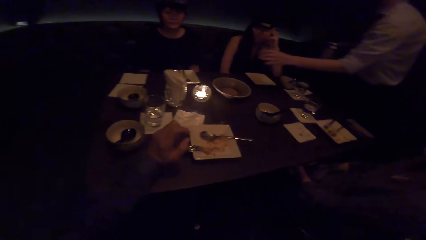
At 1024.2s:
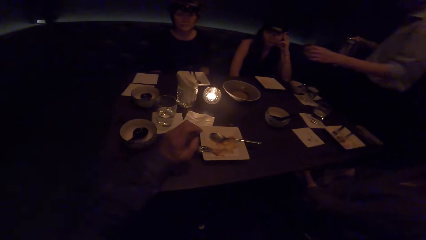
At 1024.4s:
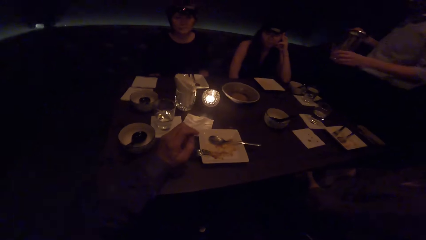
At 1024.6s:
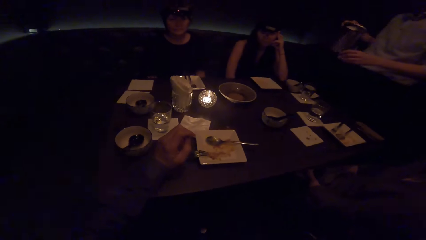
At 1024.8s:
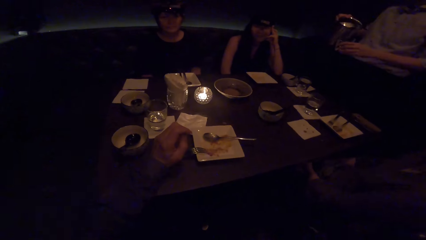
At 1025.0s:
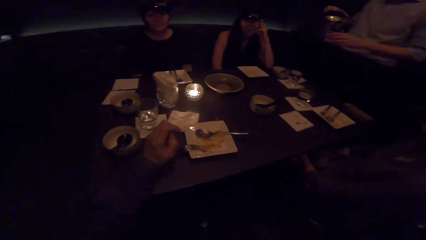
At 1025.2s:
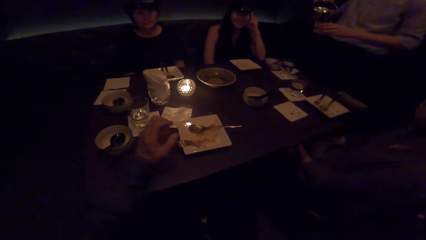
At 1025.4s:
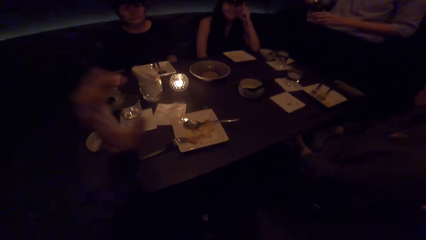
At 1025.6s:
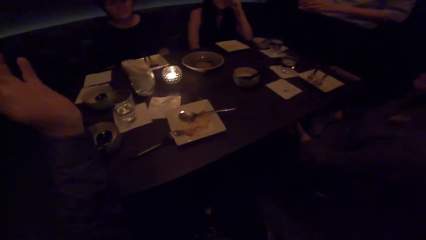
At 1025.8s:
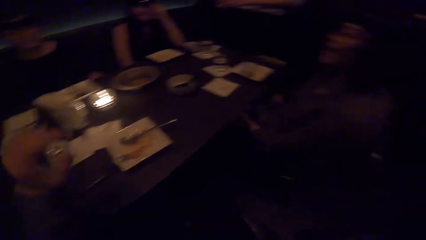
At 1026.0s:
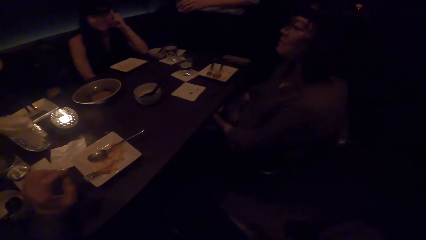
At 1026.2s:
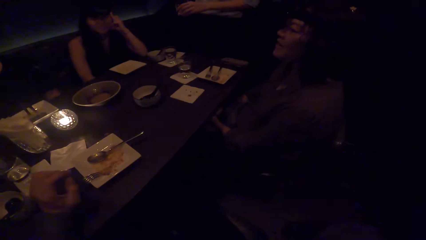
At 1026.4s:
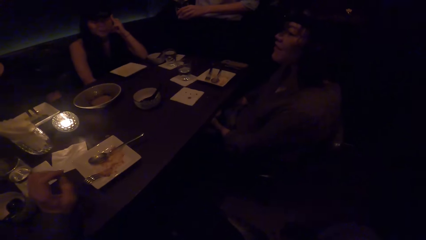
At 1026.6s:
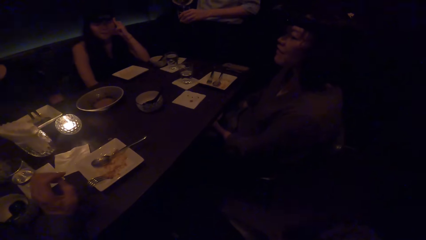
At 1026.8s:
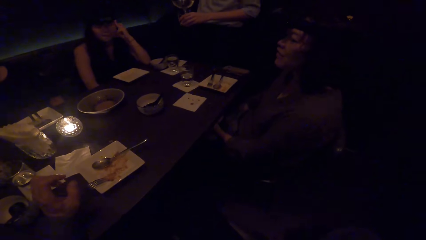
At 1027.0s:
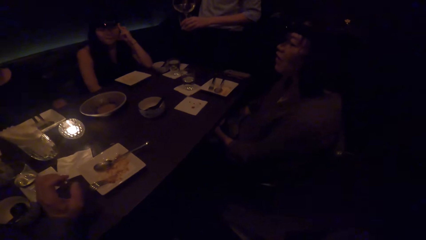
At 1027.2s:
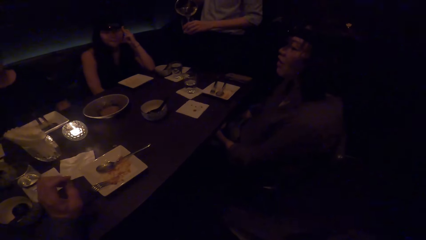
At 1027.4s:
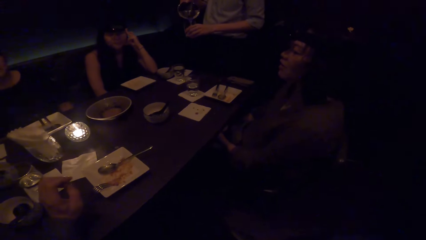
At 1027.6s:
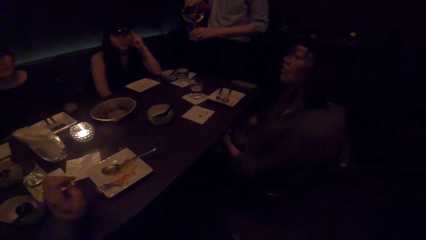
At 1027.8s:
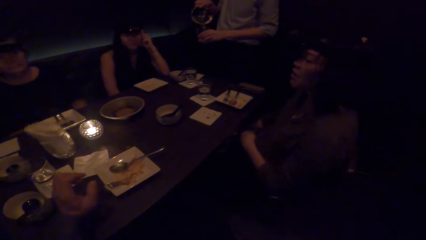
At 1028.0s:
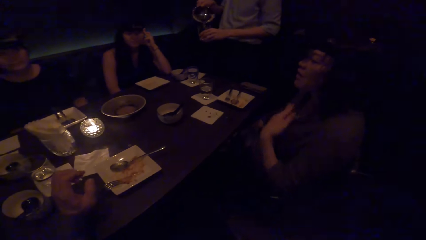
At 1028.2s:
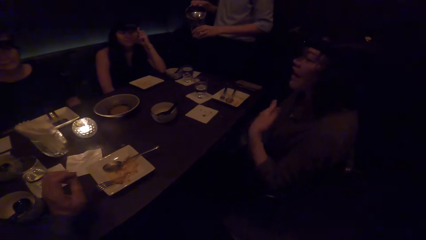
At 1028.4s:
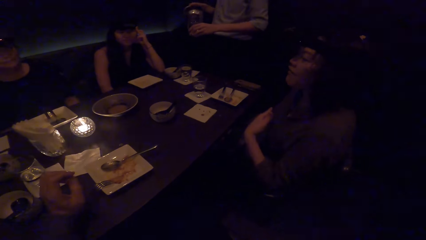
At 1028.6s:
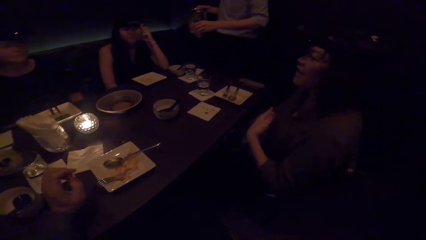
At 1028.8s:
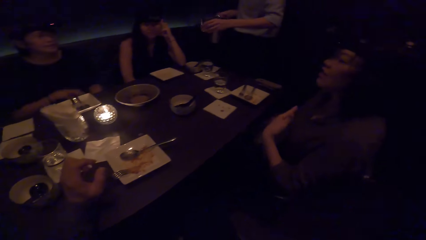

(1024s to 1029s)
A man adds water into the glass. A woman interacts with the camera wearer.

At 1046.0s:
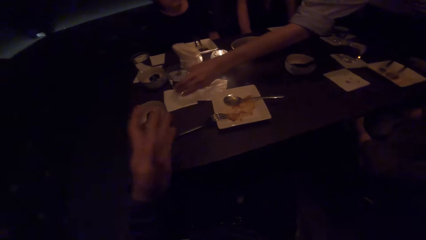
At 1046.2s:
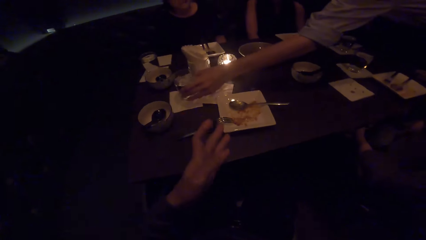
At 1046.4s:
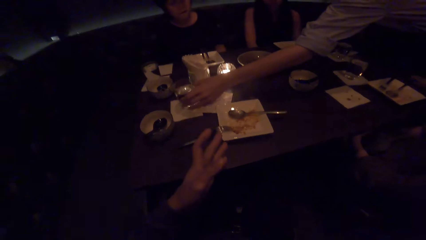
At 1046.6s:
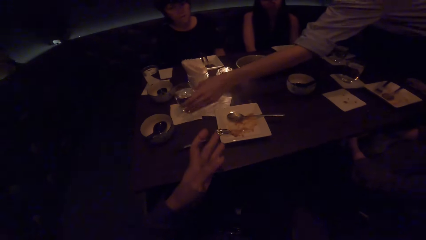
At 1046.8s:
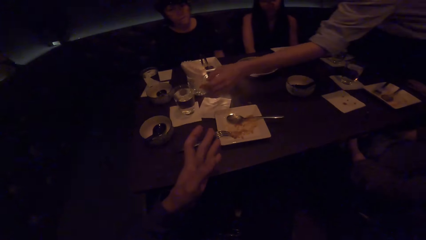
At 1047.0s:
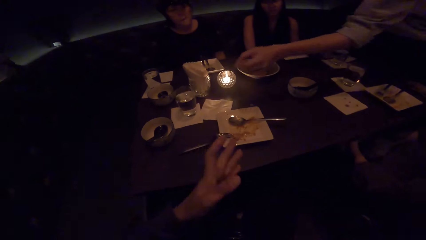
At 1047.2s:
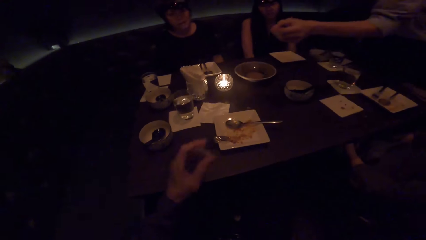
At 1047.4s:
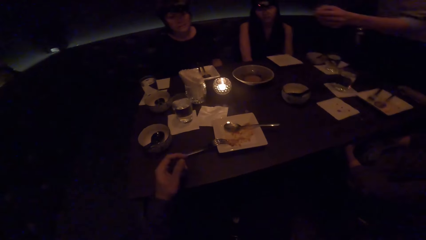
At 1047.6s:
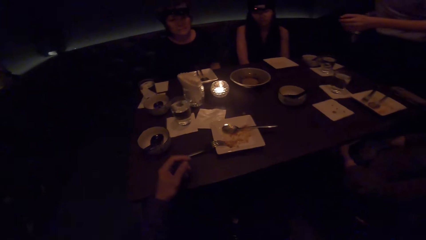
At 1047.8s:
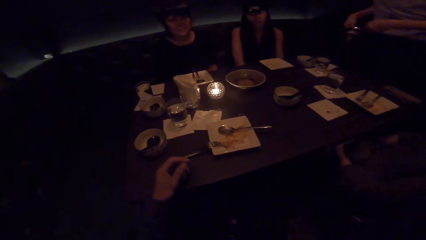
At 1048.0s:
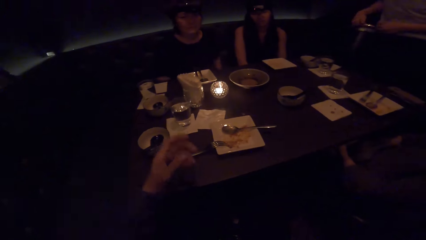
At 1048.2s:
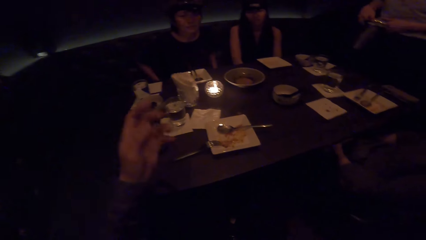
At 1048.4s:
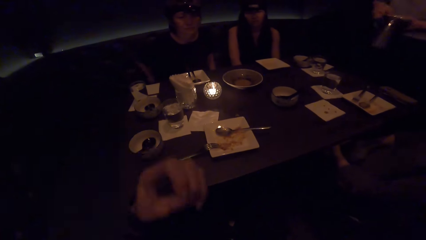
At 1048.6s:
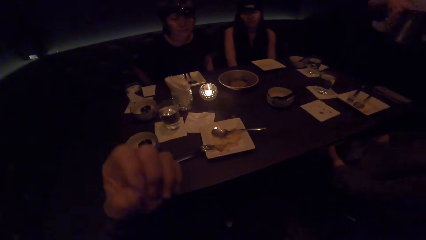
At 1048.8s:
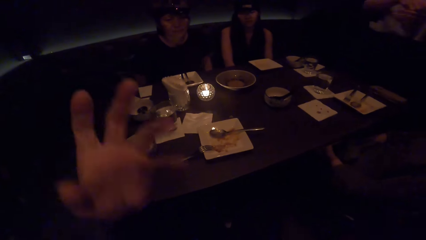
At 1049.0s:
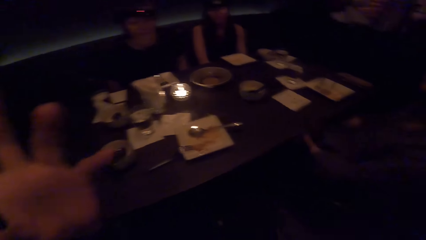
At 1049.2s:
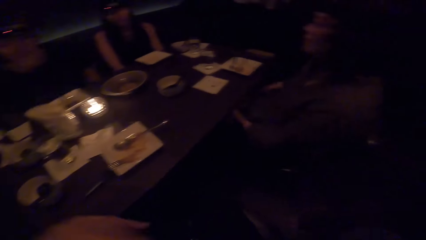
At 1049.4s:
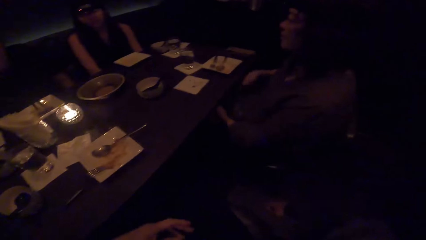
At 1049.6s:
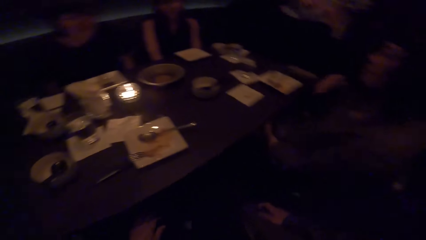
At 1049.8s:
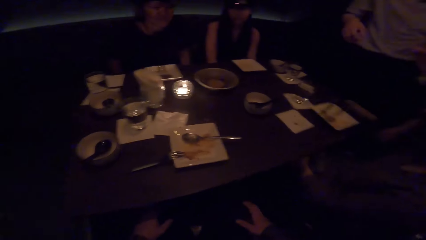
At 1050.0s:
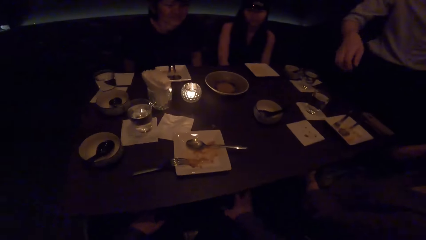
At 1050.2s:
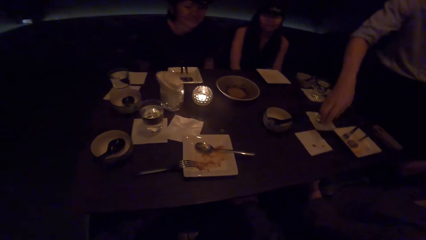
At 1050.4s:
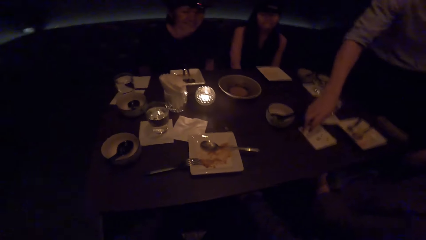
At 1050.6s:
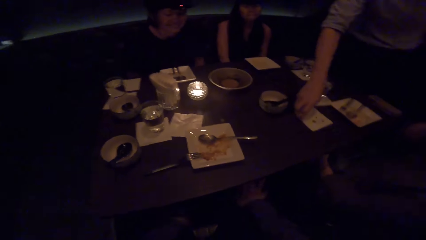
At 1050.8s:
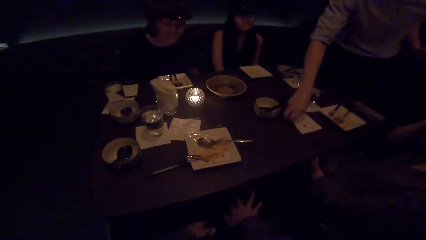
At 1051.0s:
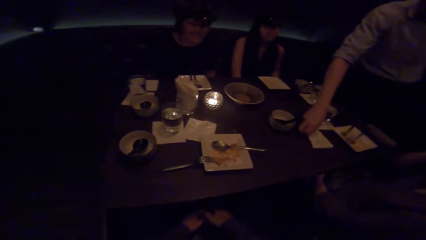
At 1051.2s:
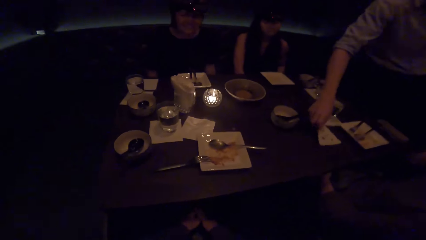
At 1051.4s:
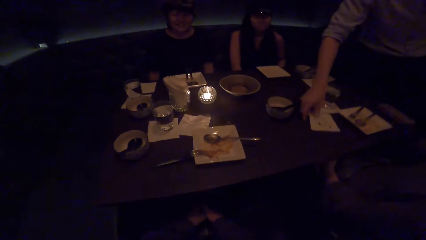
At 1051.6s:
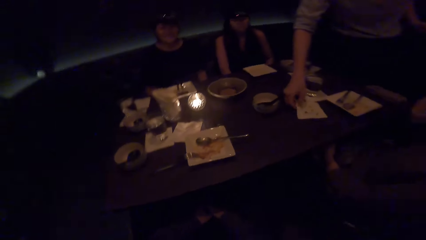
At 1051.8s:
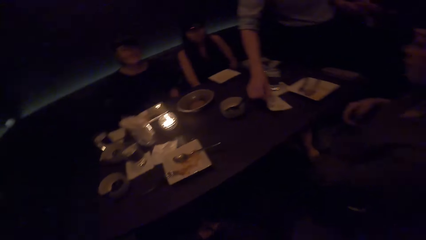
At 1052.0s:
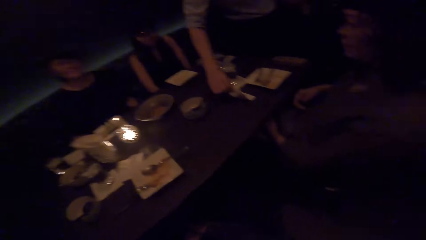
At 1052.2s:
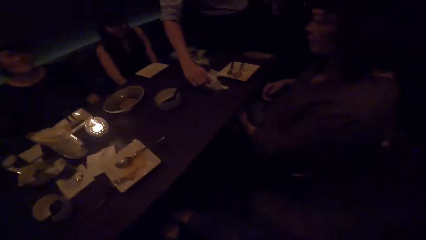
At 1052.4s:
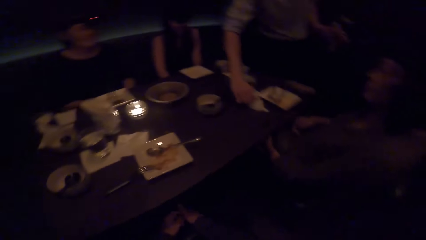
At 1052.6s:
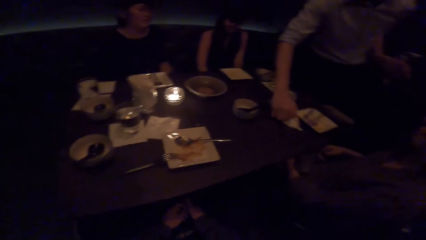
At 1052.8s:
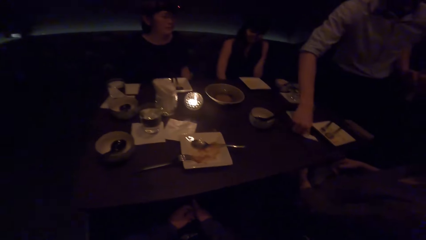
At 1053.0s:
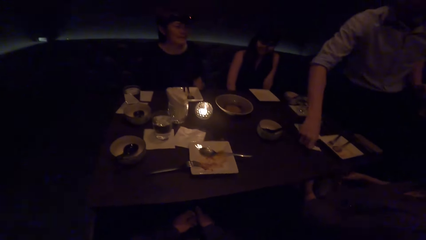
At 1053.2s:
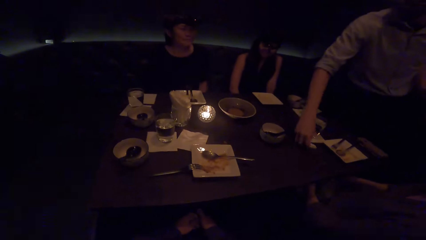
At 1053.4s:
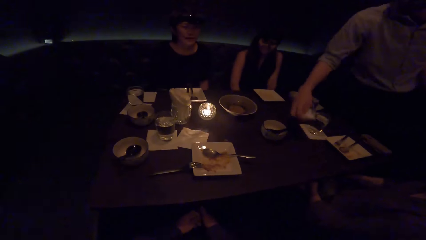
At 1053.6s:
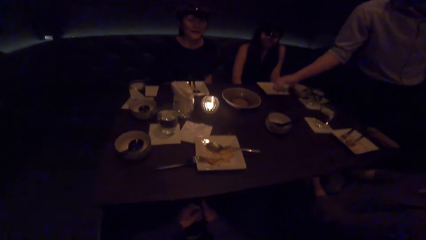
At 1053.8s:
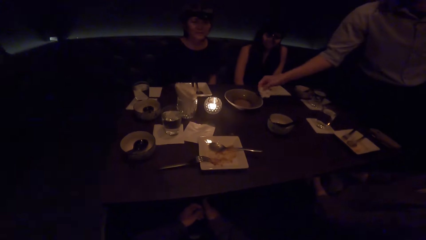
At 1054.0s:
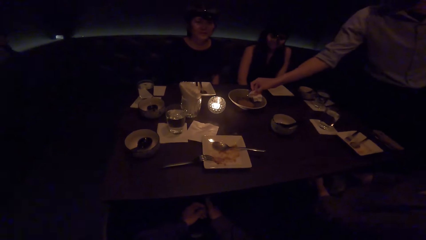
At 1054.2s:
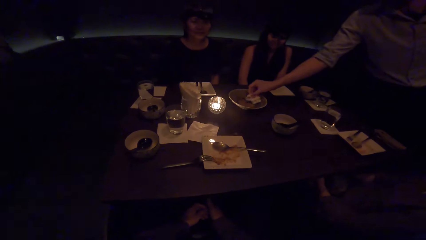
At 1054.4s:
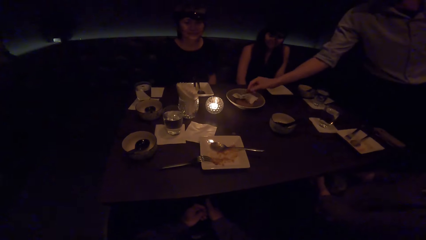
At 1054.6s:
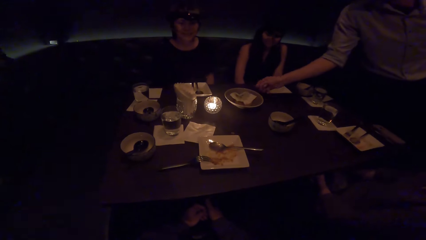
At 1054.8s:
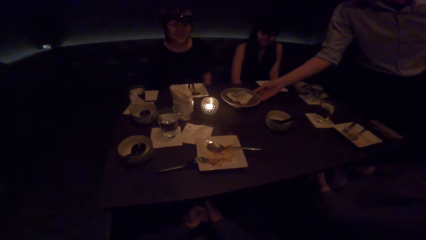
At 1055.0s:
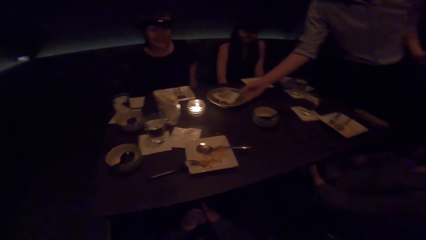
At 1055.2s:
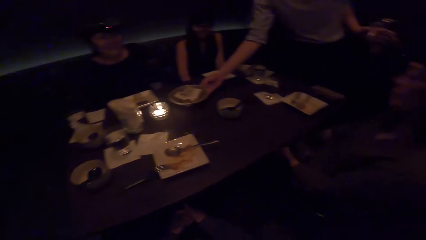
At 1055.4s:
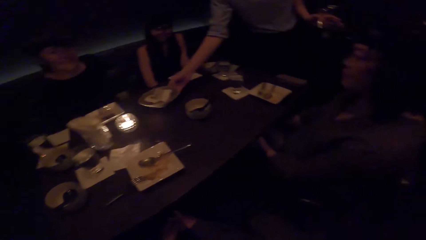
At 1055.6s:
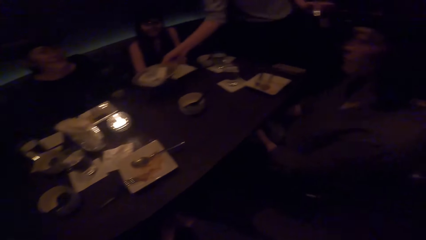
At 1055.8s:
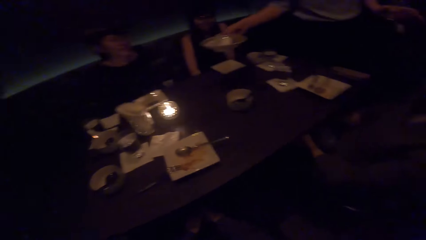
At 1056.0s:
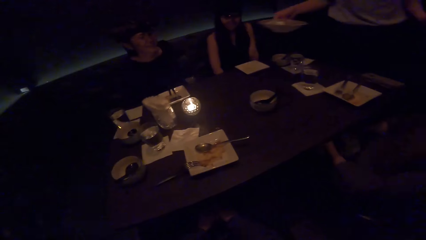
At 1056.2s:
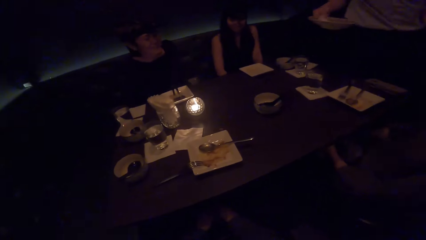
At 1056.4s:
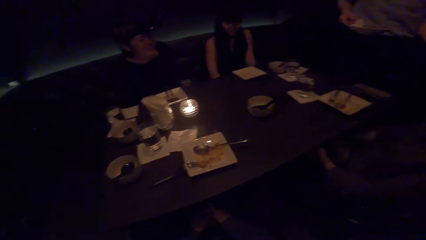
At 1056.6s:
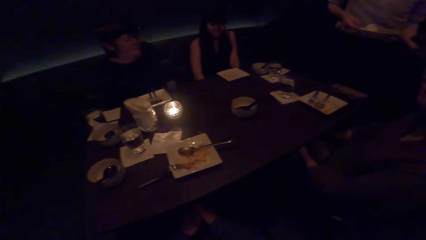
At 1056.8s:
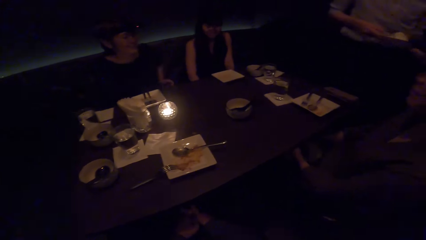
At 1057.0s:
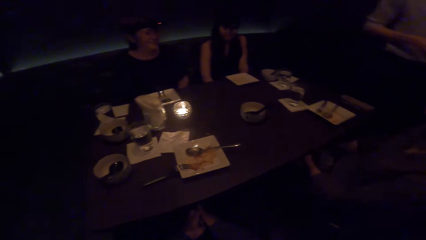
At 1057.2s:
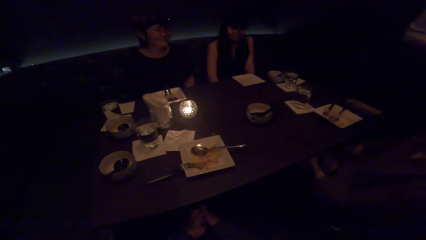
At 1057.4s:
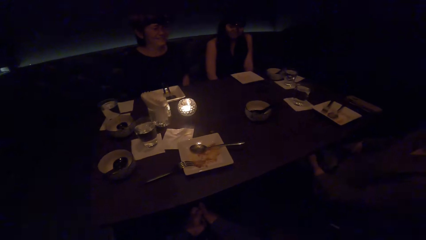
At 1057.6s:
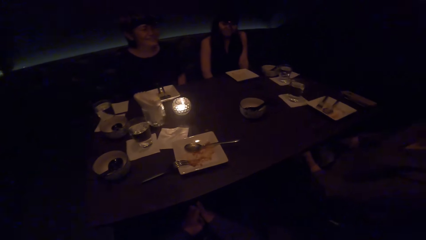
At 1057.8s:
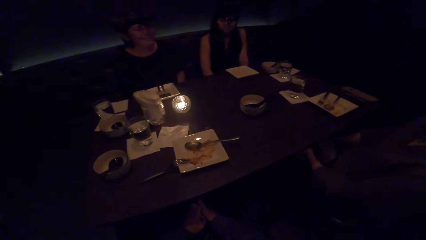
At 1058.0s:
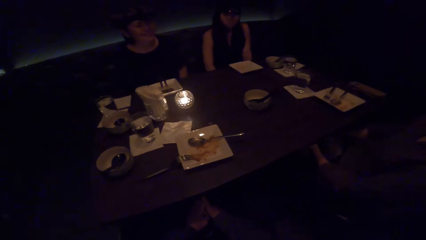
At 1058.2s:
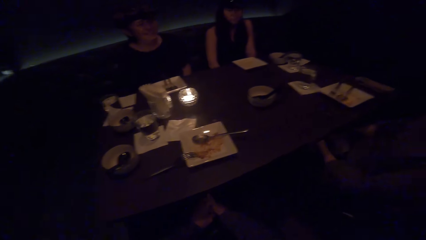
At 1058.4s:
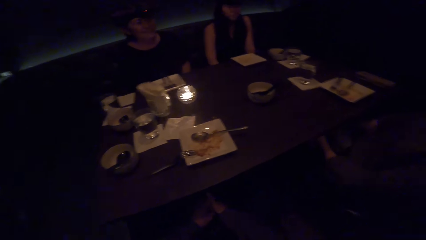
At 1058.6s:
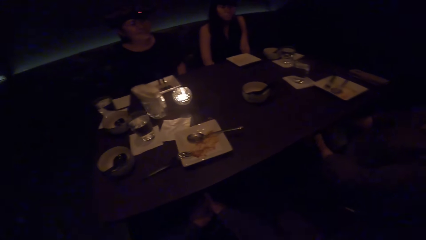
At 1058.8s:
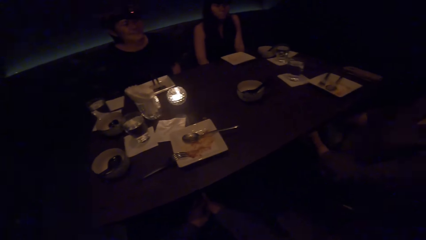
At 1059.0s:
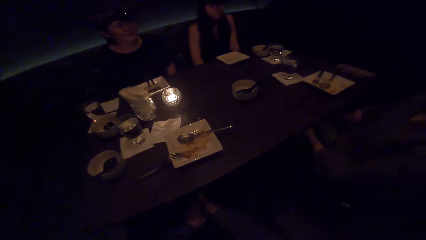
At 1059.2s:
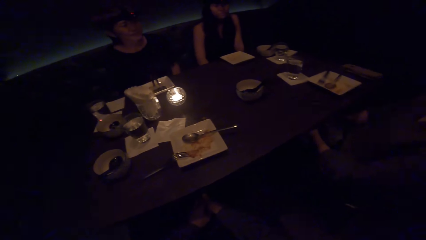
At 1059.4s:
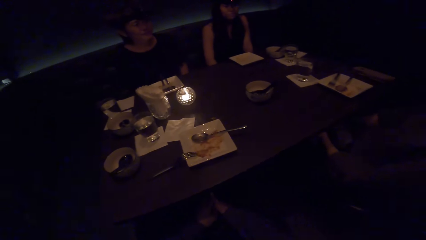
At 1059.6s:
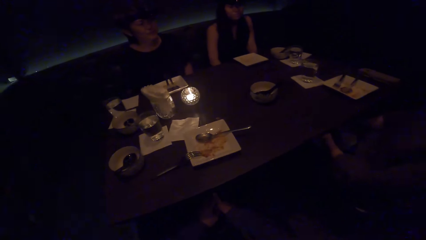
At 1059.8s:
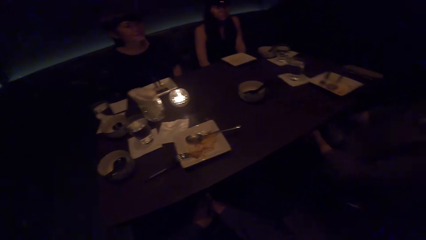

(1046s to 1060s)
A man places the glass on the table. The camera wearer interacts with a woman. The man holds the jug with the other hand. The man picks up the serviette on the table, drops the serviette in the bowl and picks up the bowl. The man walks away from the table.
